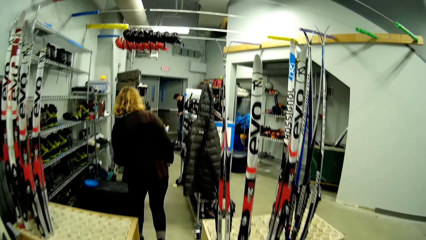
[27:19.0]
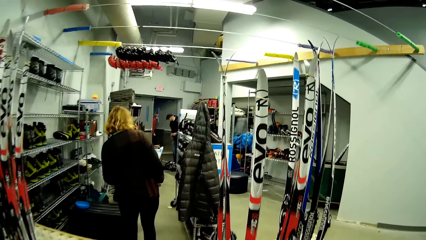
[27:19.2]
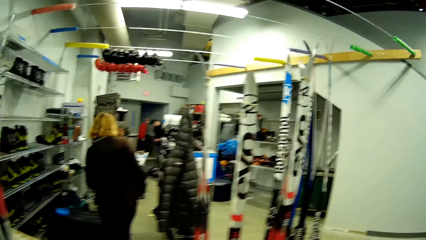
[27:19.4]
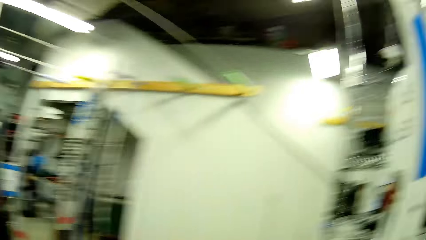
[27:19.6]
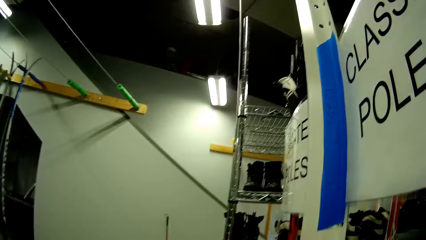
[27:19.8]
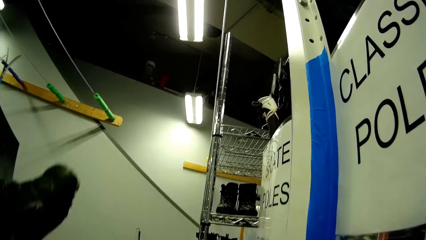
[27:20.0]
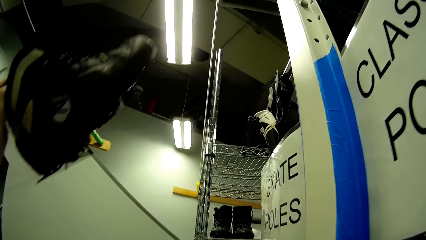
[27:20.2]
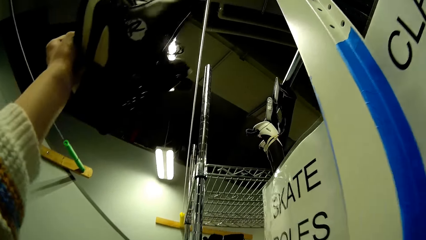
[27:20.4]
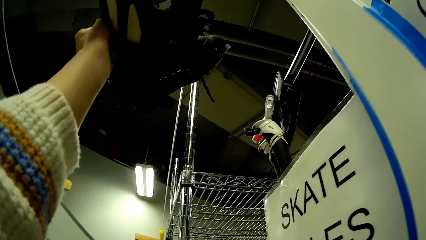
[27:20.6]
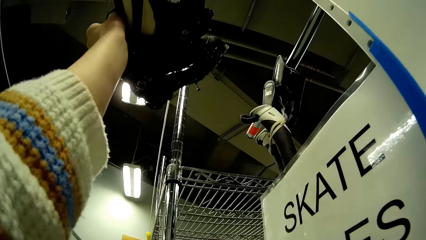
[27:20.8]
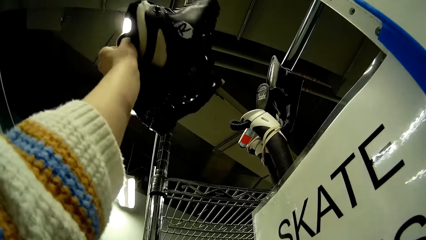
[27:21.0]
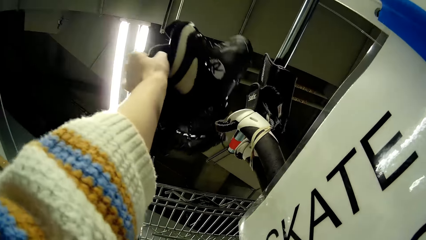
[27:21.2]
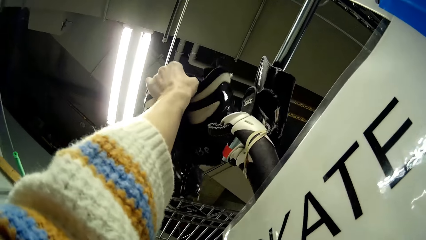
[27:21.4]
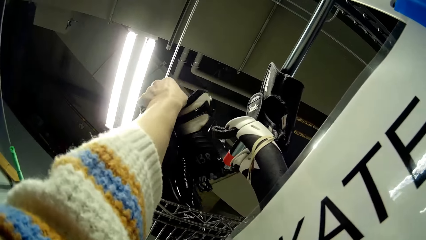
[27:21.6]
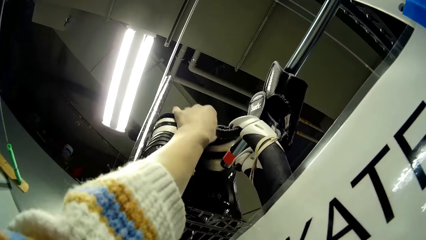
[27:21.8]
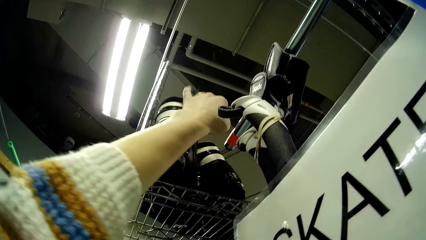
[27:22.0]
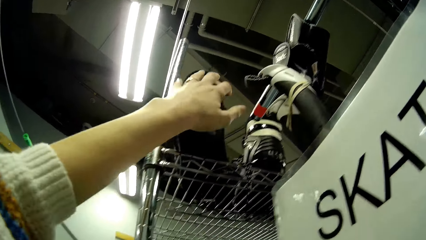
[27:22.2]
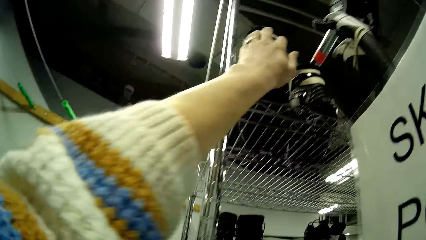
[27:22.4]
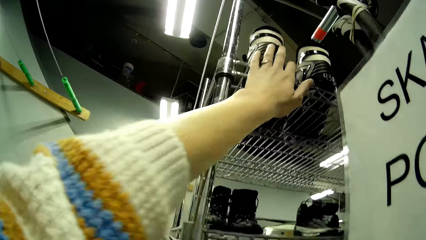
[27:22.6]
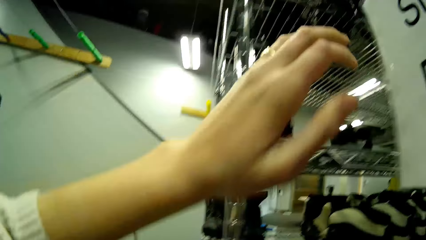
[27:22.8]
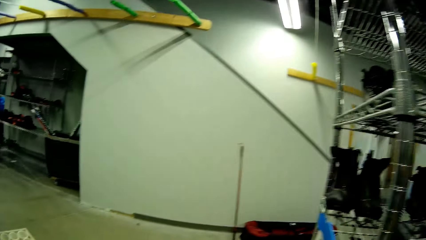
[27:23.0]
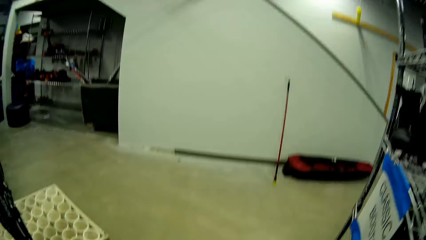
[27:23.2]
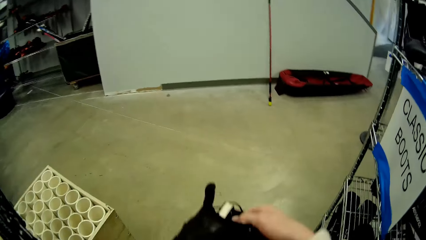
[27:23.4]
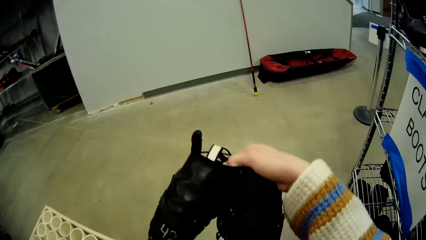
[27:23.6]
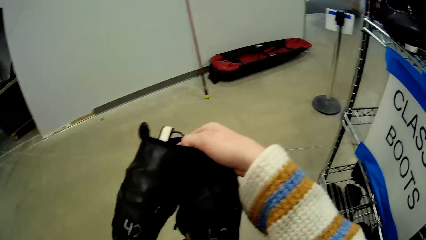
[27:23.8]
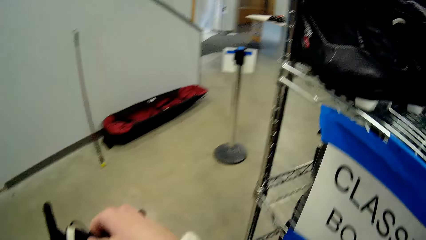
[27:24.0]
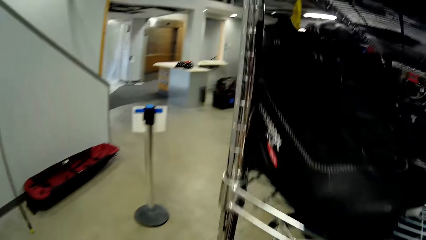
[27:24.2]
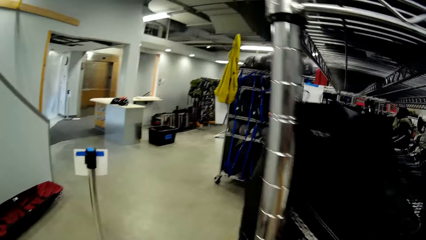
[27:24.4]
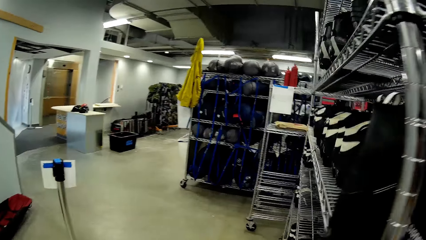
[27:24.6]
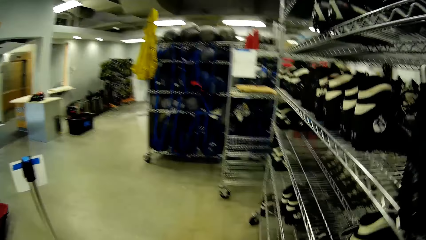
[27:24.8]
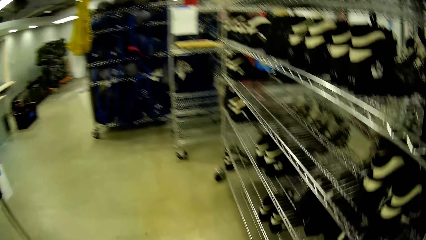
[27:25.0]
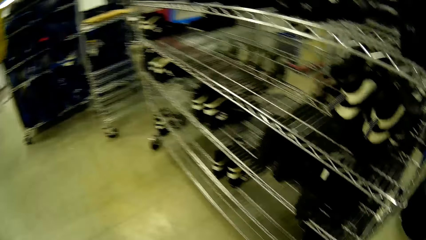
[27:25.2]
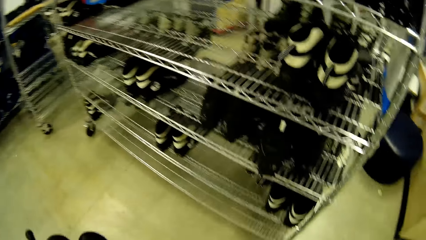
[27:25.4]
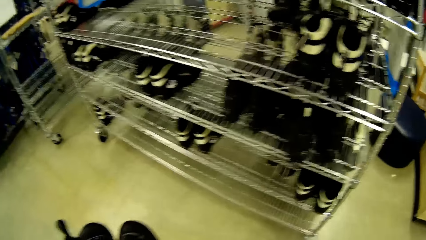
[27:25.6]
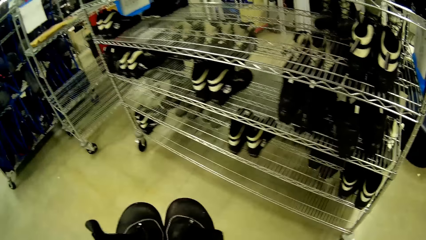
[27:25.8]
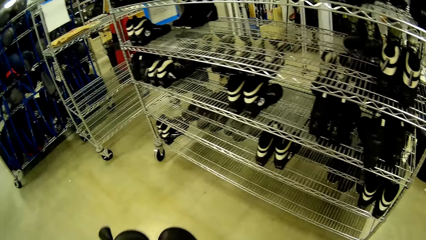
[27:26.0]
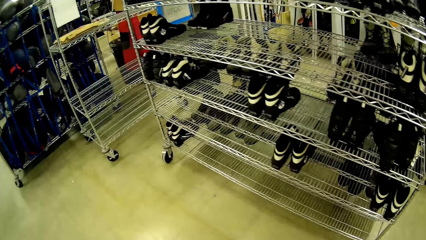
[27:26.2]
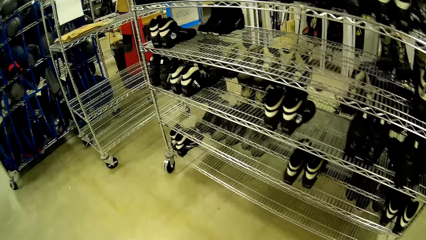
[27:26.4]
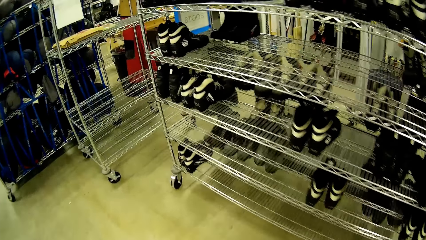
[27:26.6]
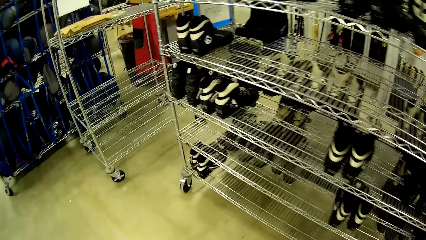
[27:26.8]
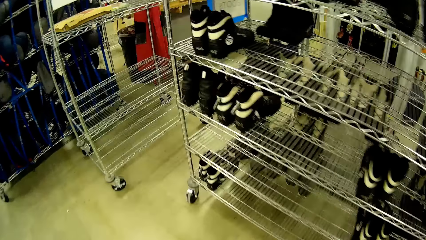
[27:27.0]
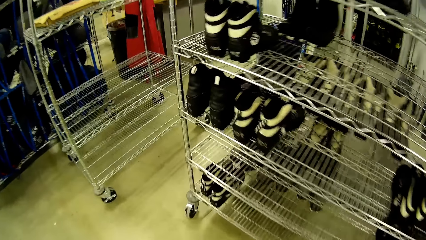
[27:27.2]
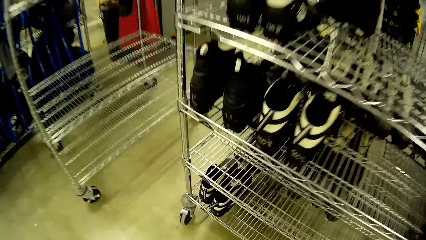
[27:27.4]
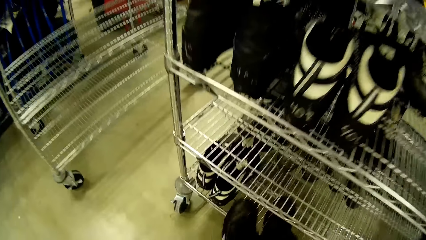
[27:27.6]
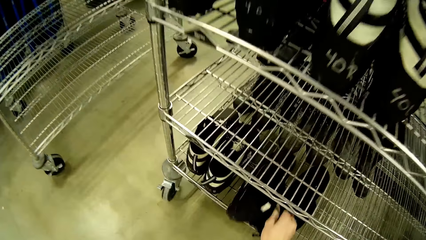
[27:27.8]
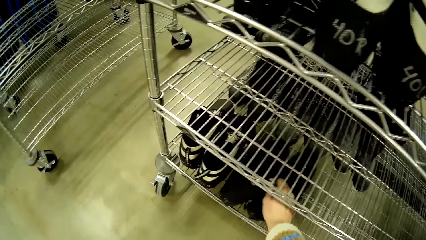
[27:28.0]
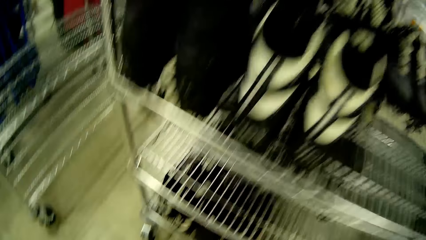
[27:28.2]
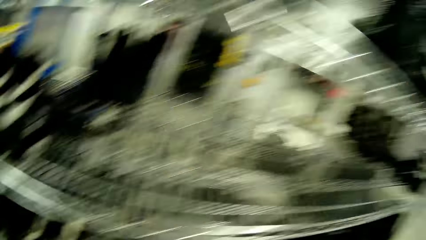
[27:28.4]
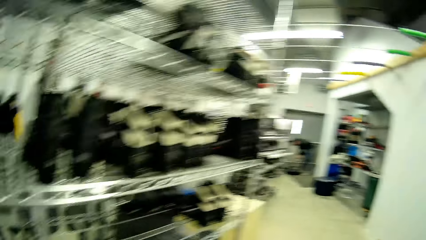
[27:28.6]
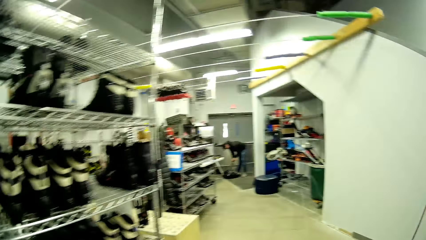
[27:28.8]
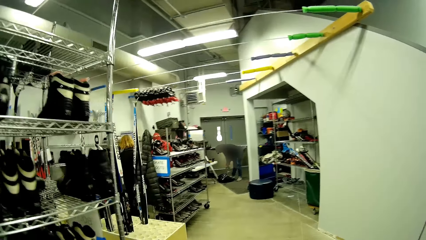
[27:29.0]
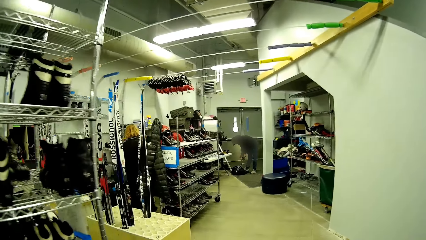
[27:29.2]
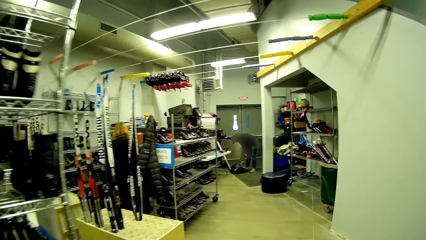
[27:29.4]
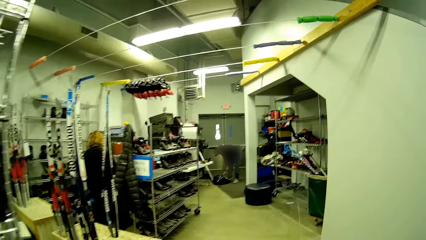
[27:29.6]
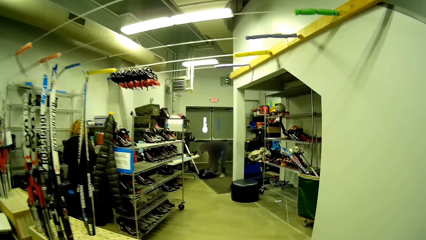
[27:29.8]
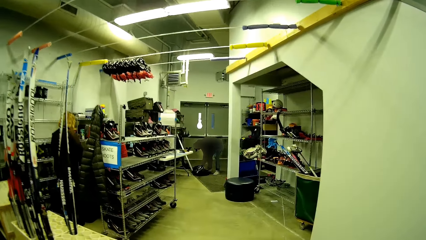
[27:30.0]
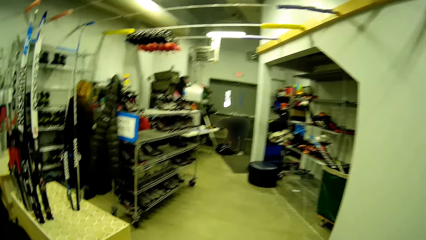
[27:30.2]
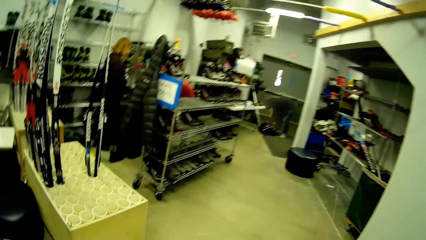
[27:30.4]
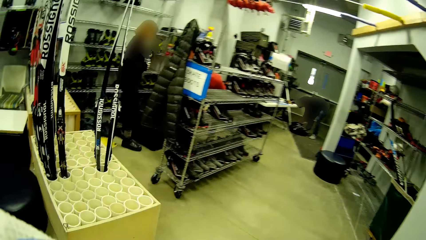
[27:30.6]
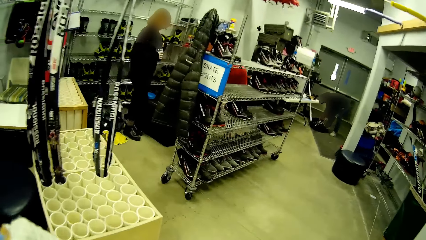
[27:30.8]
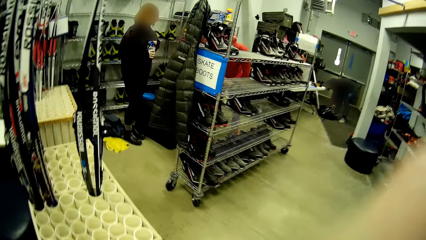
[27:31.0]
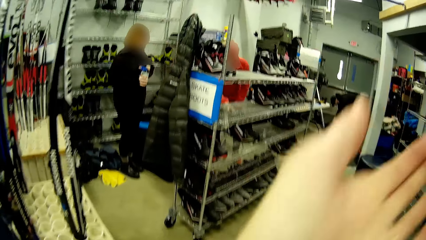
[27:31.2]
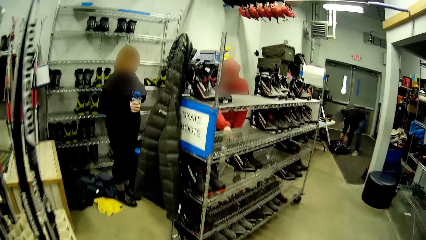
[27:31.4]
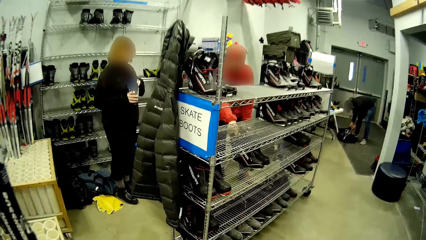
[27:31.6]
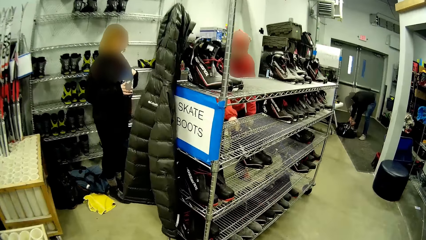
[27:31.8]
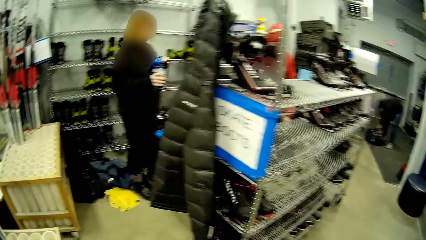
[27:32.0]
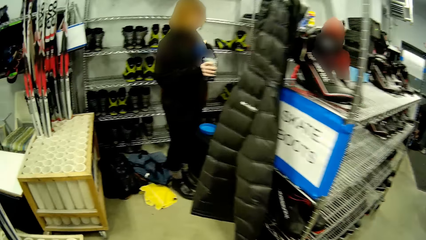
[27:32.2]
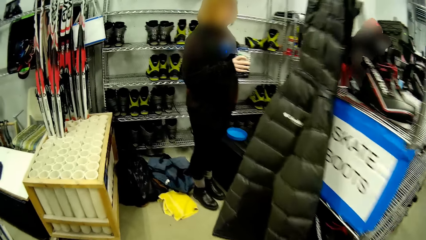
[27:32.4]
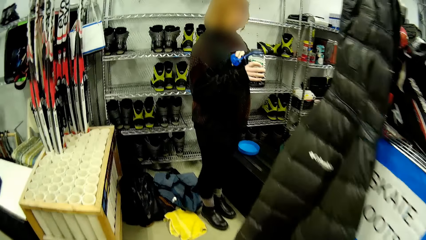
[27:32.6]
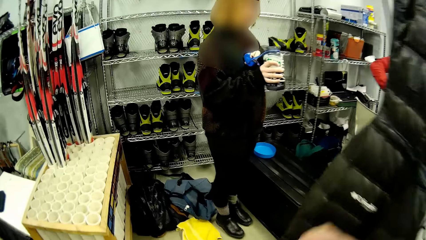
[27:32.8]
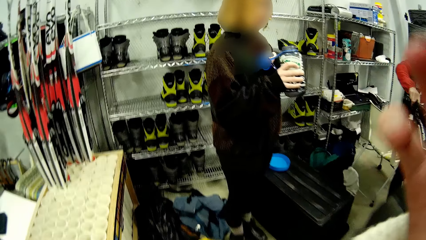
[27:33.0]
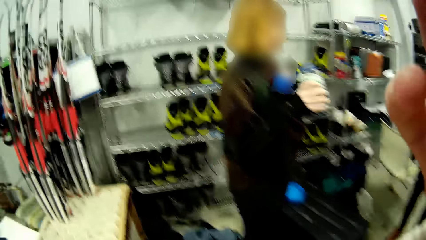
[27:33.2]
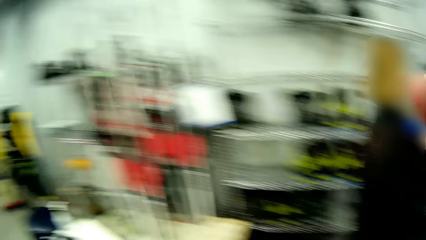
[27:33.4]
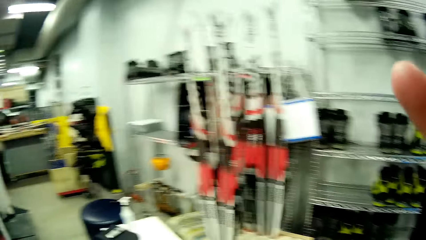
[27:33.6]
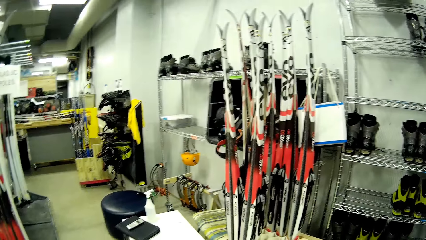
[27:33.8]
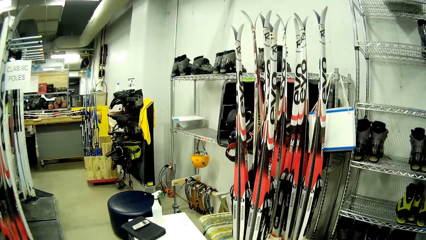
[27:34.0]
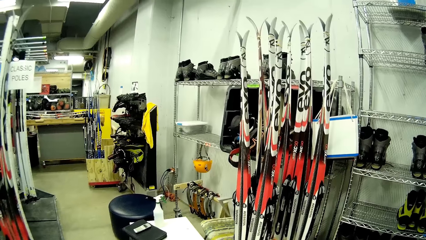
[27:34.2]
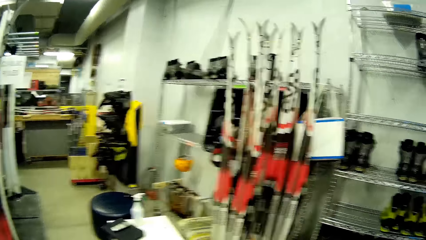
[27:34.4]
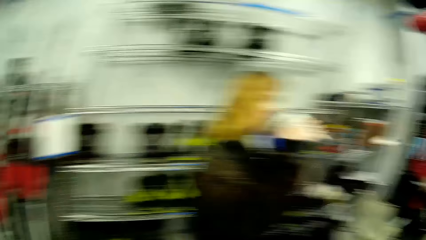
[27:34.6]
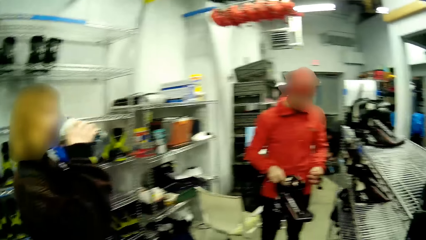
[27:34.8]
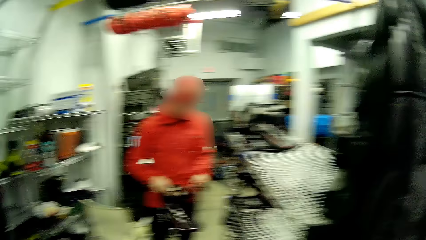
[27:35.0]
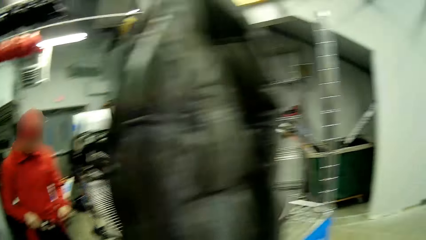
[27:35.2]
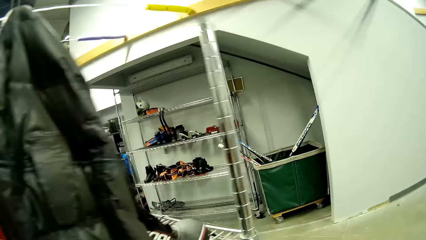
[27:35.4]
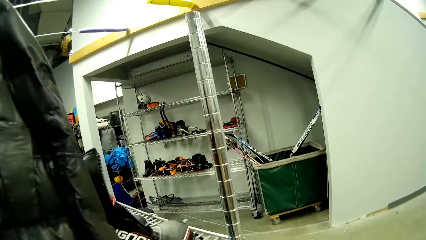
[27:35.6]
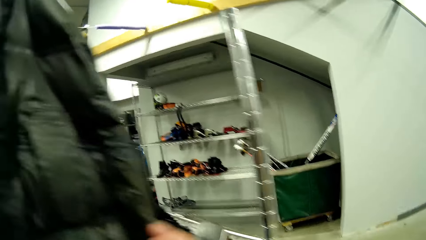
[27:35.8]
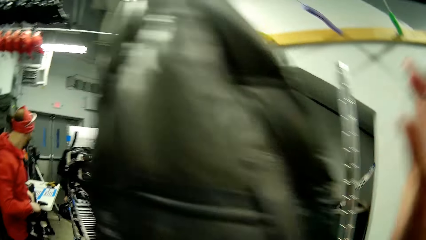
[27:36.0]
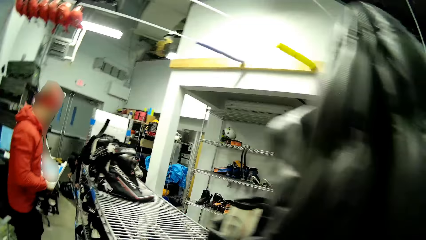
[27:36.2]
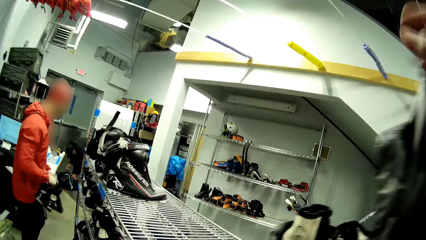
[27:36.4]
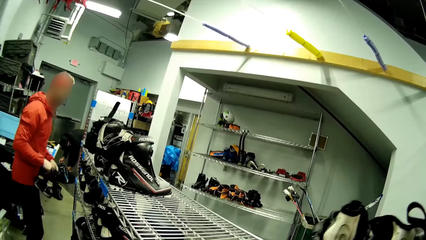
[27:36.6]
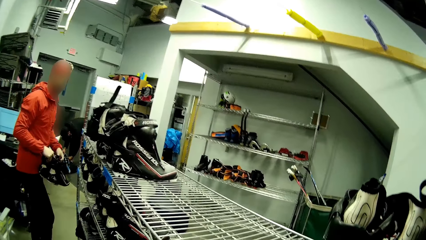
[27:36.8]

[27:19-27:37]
A person walks in the house through the door. The camera wearer places the pair of ski boots from the ground on the rack with his left hand. He holds the shoes. He places a pair of ski boots on a shoe rack with his right hand. Another person touches the bag on the floor. The camera wearer touches his face with his left hand. He touches his face with his right hand. The woman drinks from a bottle of juice with her left hand. The camera wearer moves the hand to the camera. The woman holds the bottle. The first person holds the shoes.
